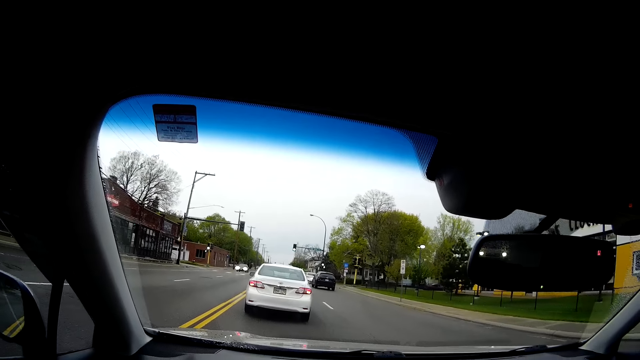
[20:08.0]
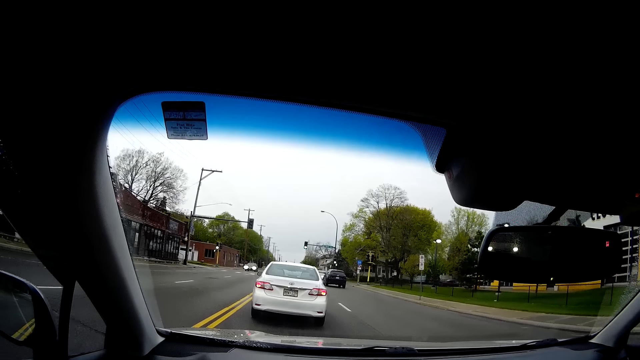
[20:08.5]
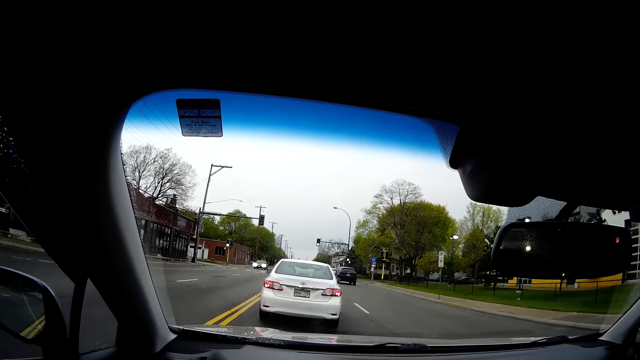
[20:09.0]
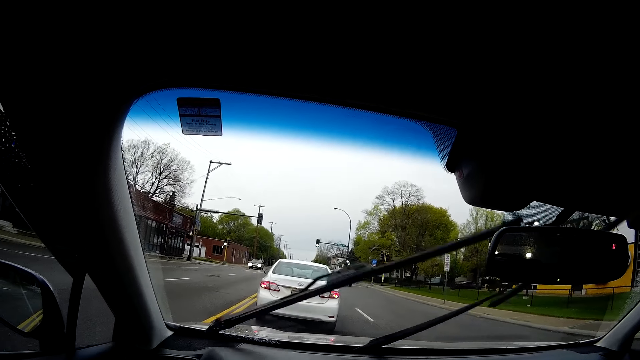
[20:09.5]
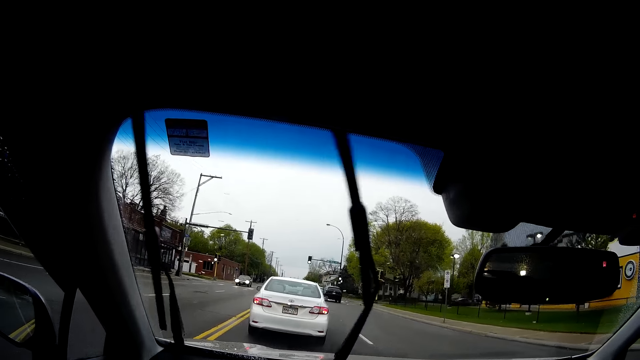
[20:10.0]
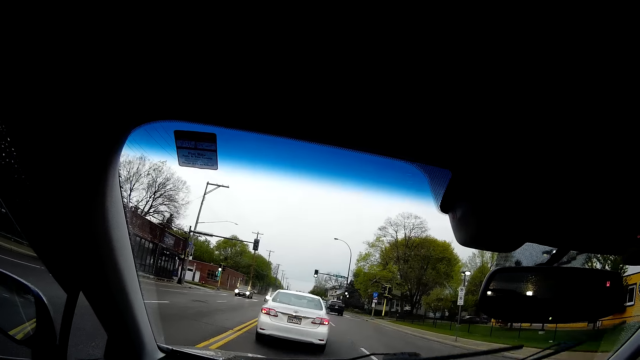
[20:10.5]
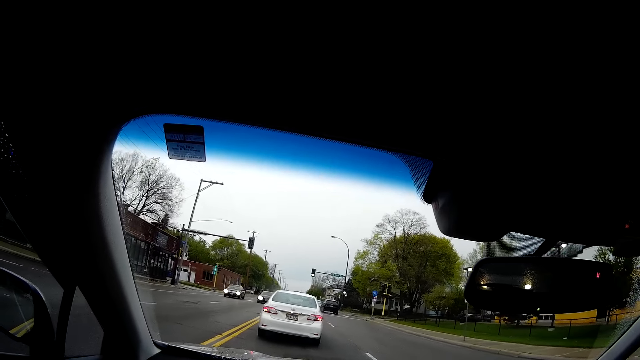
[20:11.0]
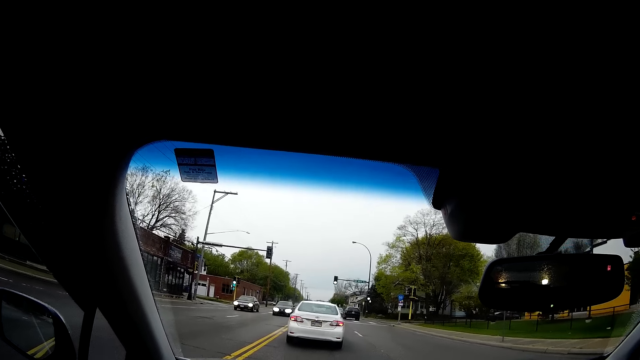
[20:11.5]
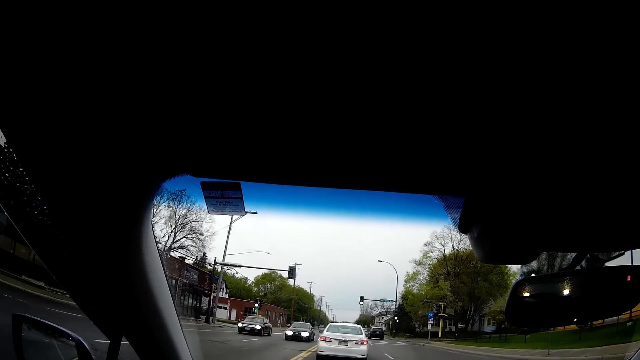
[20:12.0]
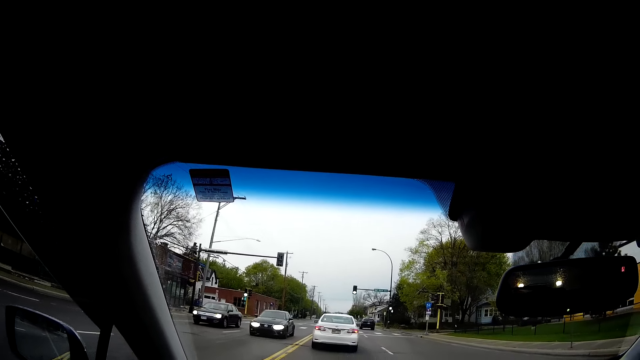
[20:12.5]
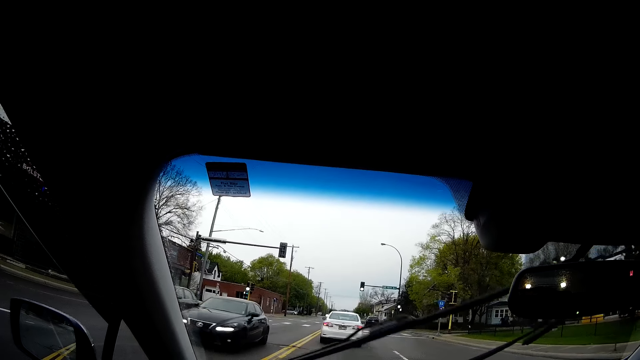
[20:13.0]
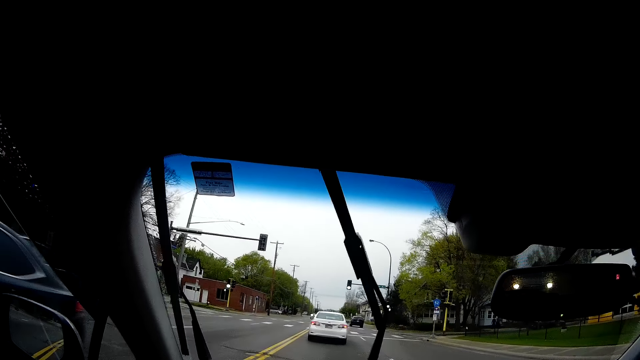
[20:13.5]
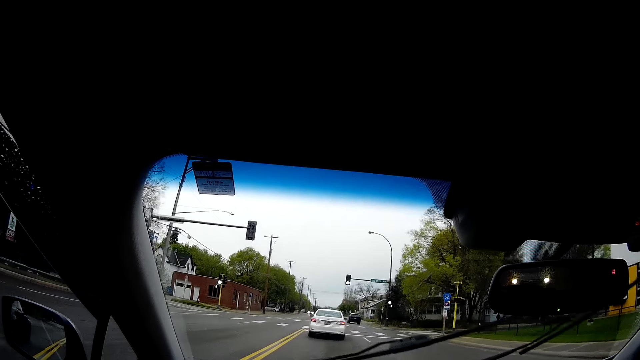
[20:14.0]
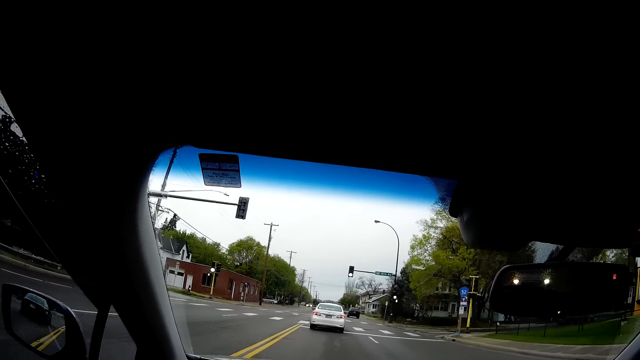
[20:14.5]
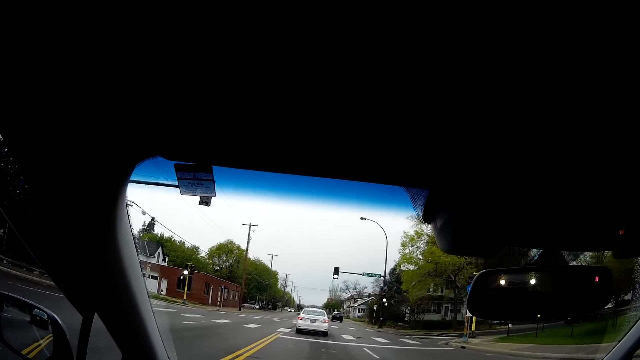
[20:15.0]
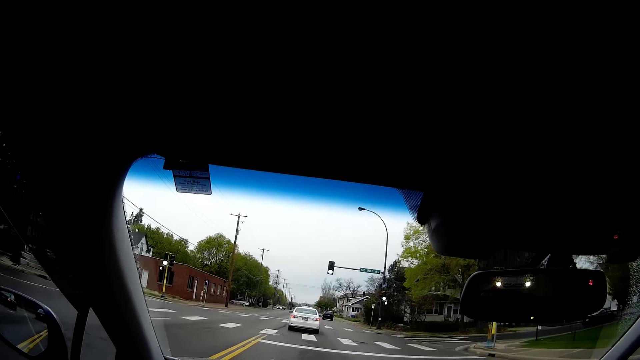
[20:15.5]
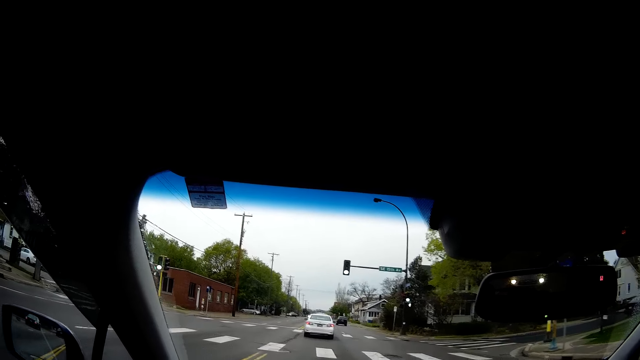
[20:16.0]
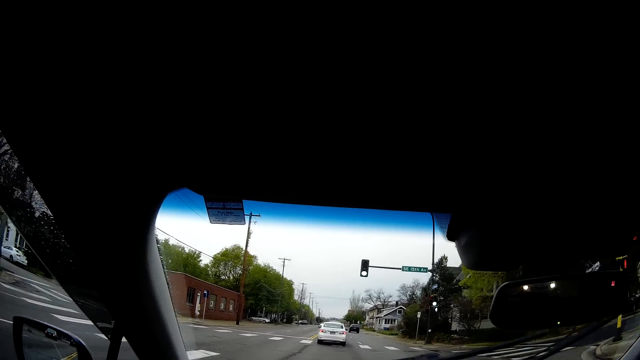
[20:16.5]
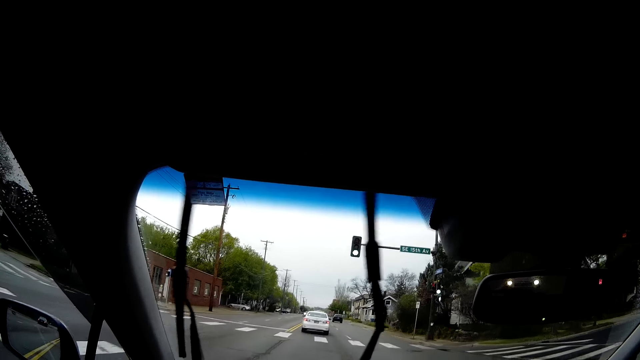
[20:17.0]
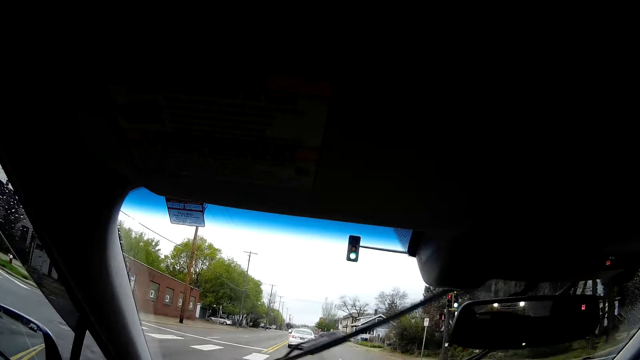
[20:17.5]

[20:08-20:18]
The camera wearer stops the car at a traffic light. They sing in the car. They drive on. Some car drives past the camera wearer. The camera wearer drives the car on the road.

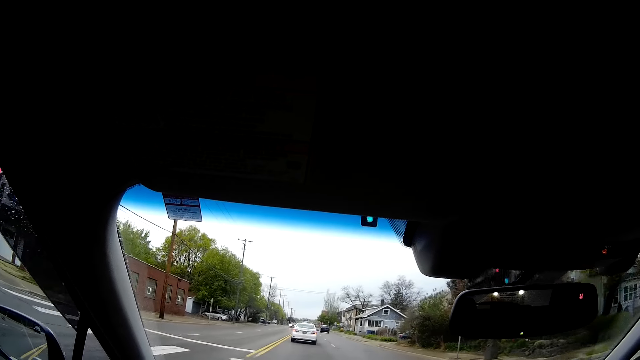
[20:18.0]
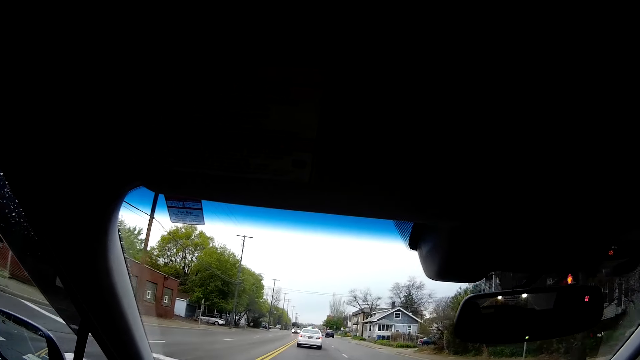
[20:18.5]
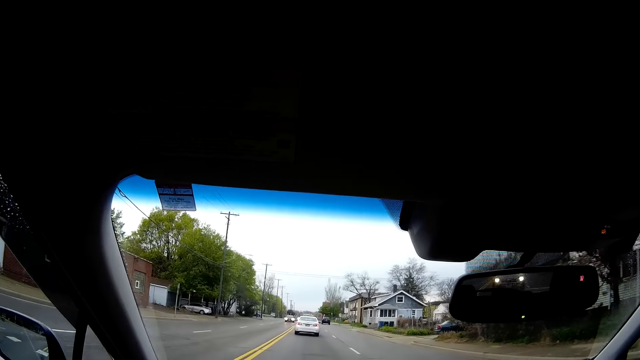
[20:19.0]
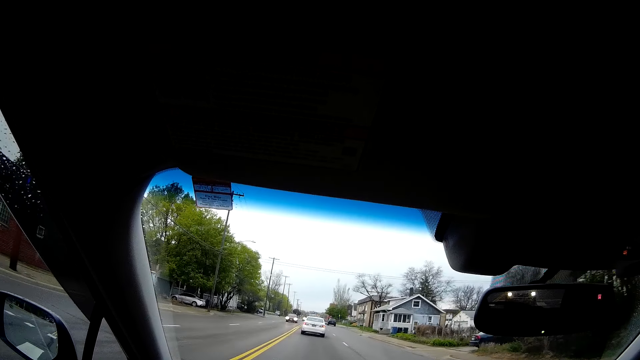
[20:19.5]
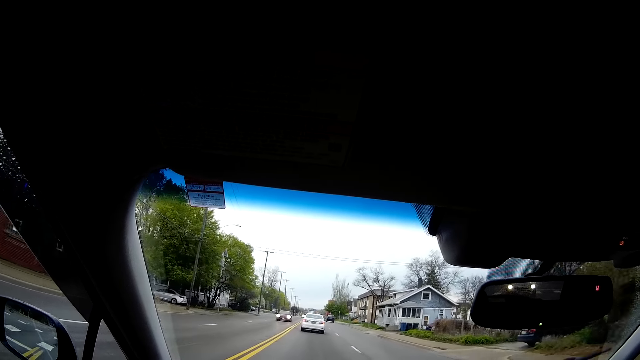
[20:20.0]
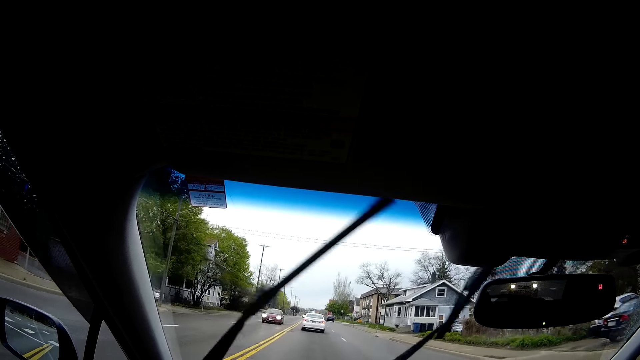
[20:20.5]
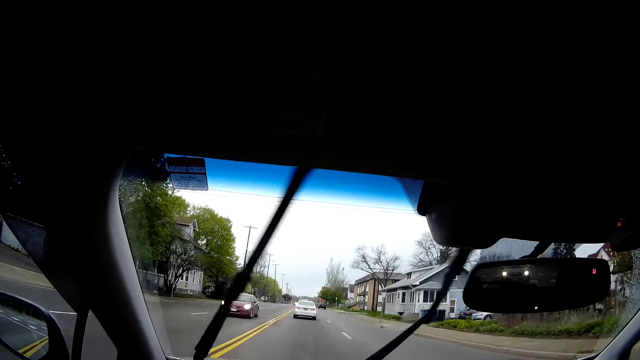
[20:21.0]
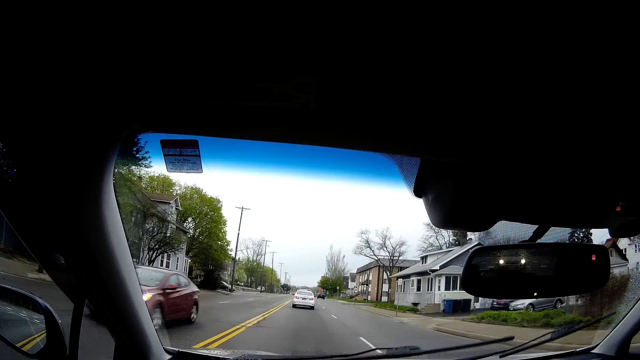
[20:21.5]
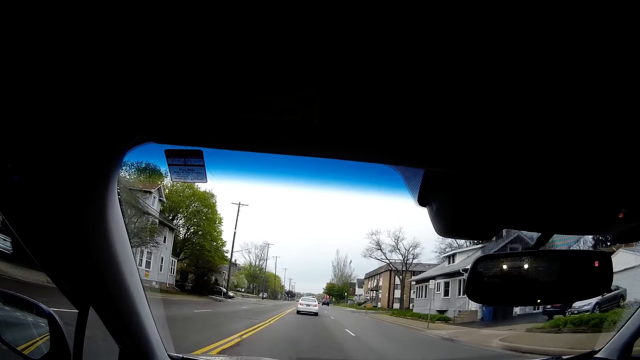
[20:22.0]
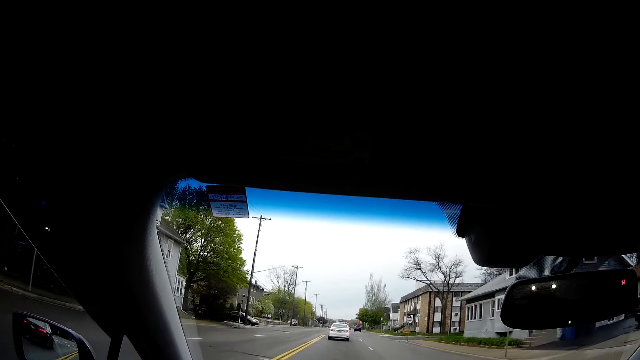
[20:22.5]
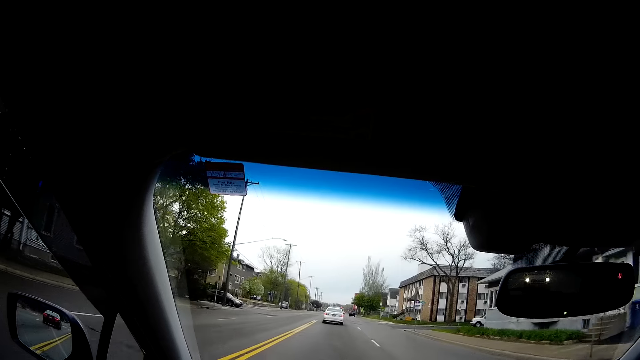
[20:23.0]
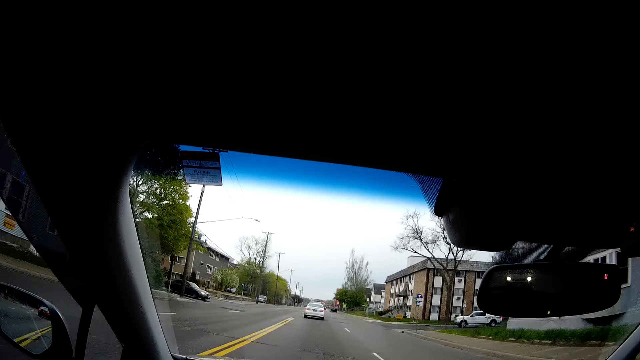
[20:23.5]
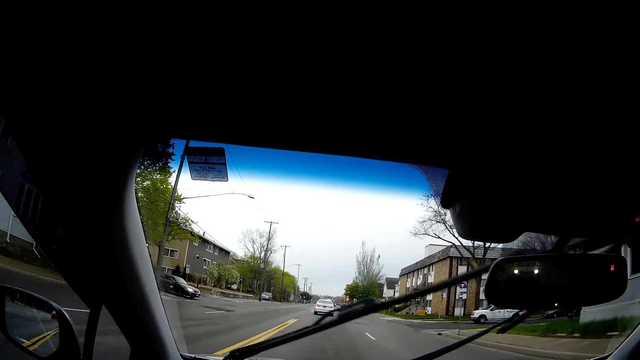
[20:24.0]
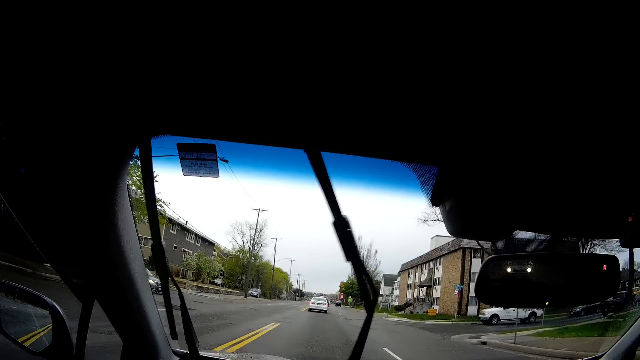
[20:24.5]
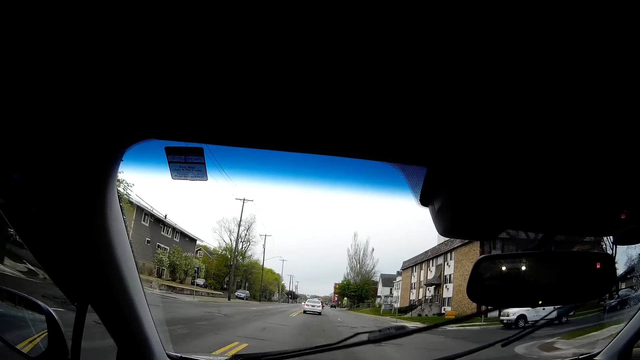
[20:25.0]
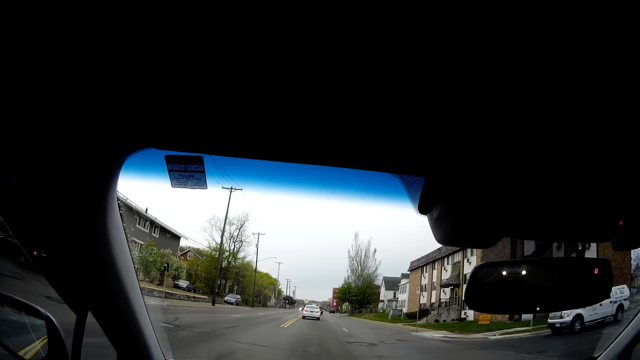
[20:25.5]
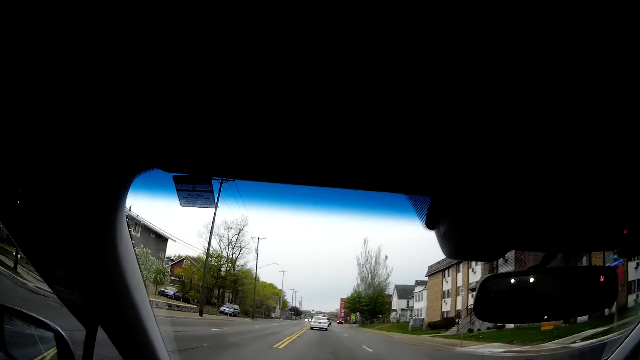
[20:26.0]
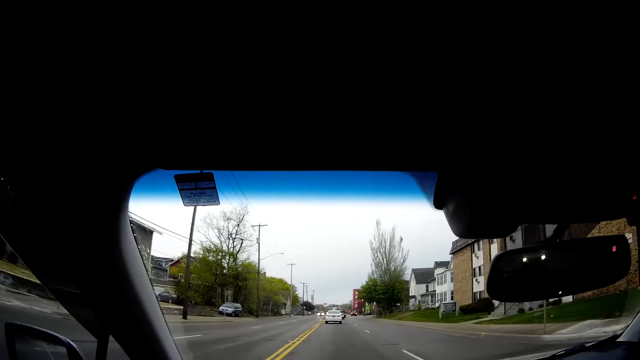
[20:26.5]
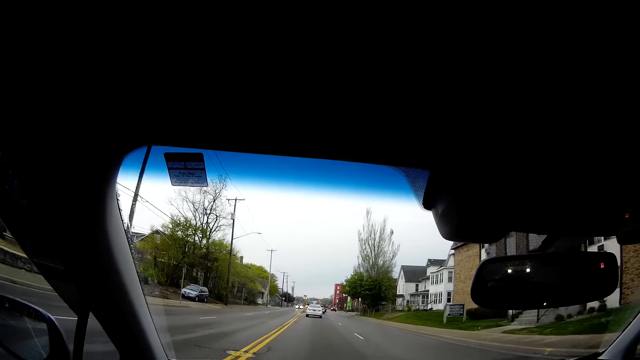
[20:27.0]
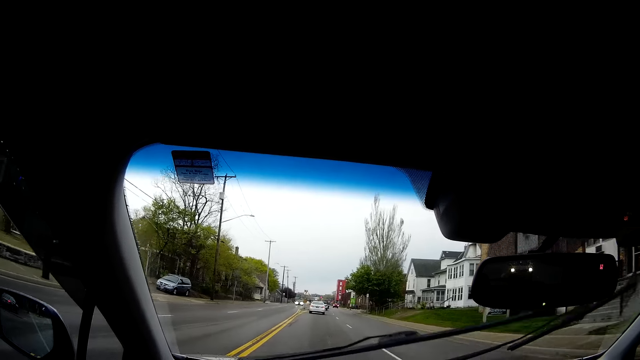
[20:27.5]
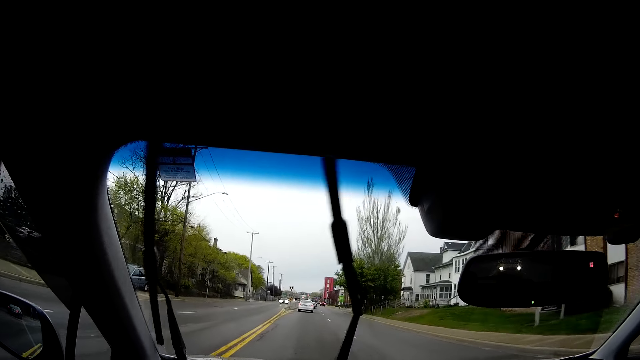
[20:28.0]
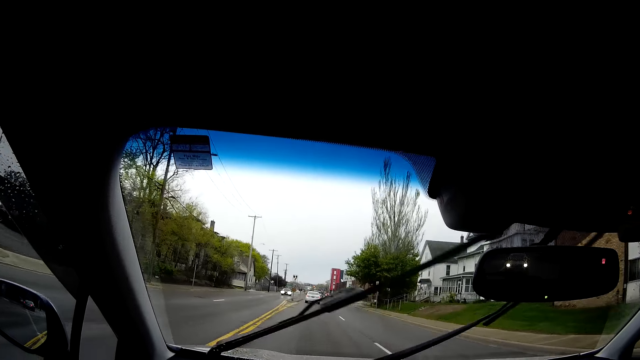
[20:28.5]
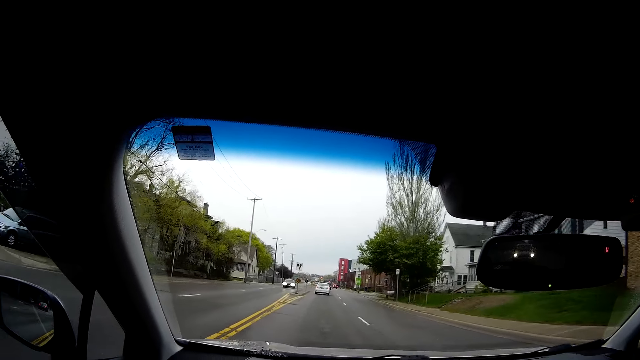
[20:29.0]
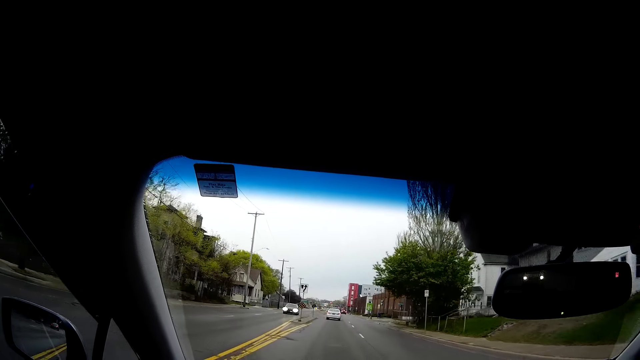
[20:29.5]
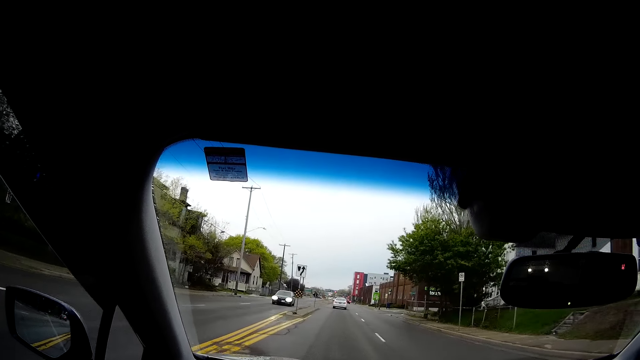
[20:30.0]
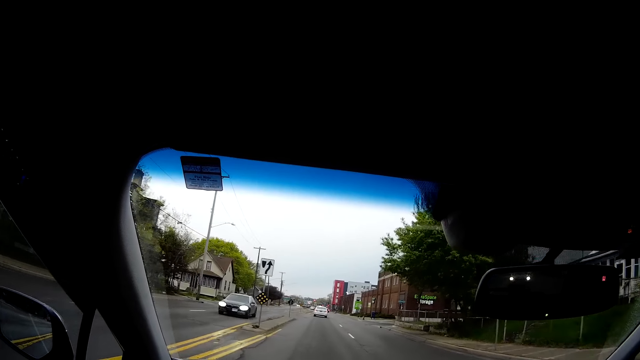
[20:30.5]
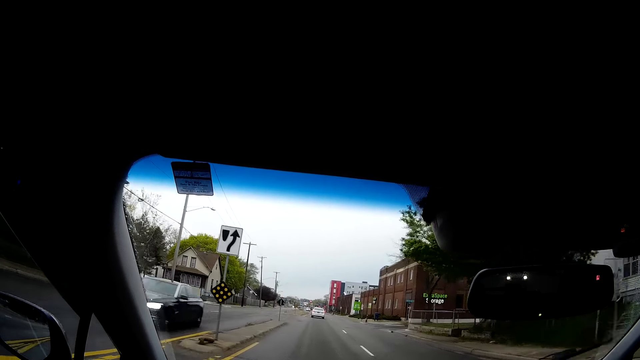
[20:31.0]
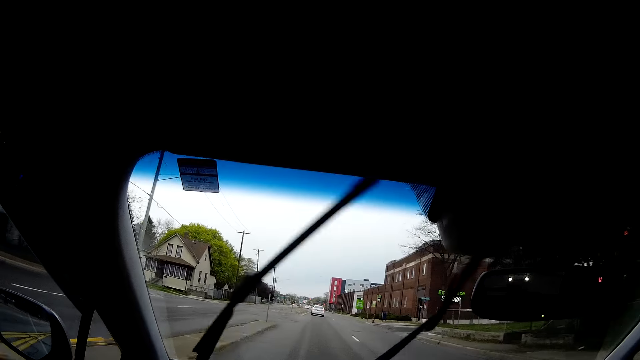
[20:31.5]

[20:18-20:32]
A car drives past the camera wearer. The camera wearer sings in the car. A car drives past them.
